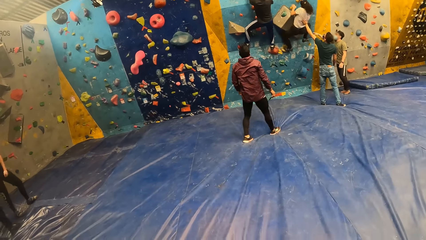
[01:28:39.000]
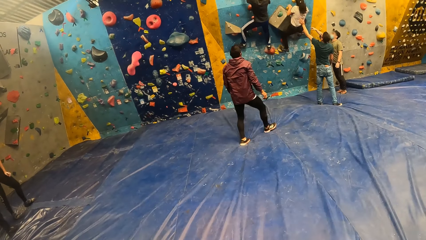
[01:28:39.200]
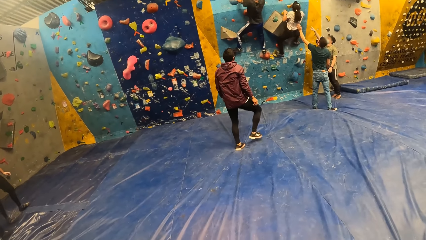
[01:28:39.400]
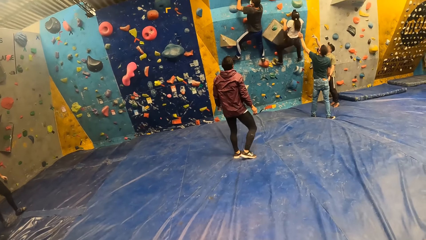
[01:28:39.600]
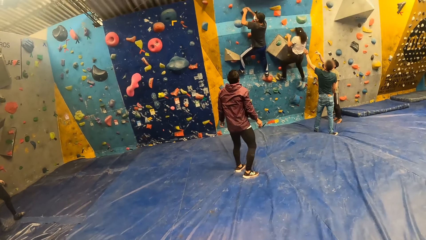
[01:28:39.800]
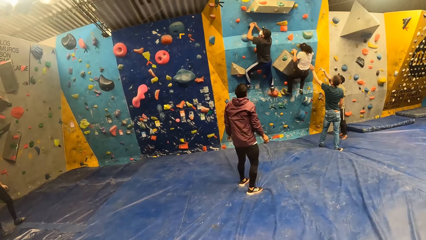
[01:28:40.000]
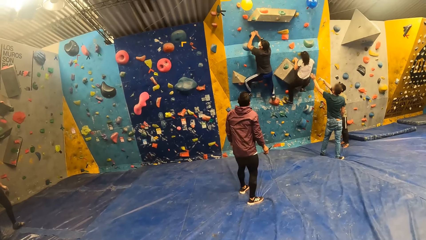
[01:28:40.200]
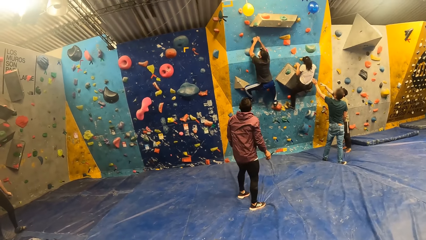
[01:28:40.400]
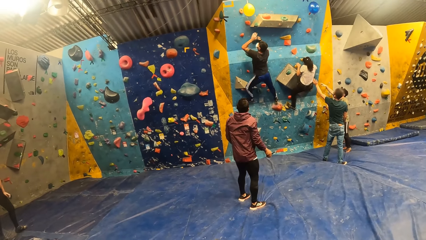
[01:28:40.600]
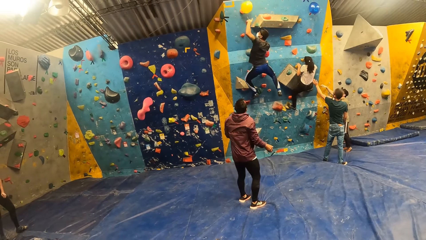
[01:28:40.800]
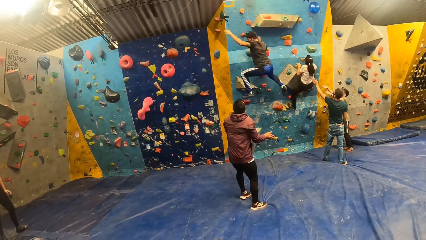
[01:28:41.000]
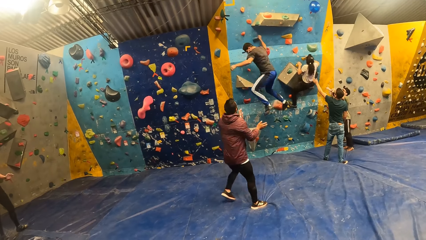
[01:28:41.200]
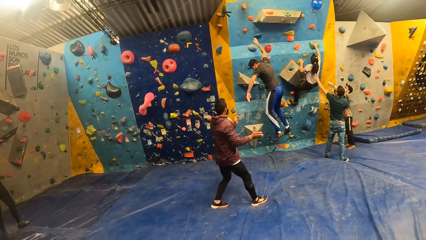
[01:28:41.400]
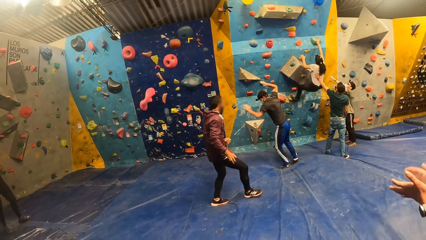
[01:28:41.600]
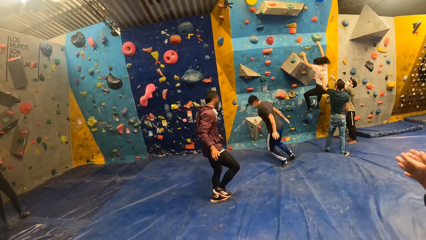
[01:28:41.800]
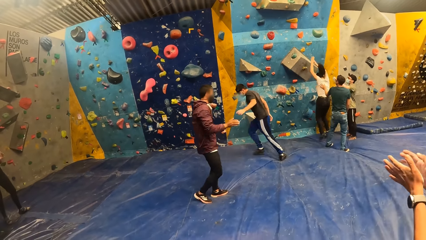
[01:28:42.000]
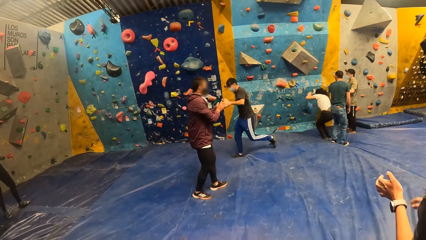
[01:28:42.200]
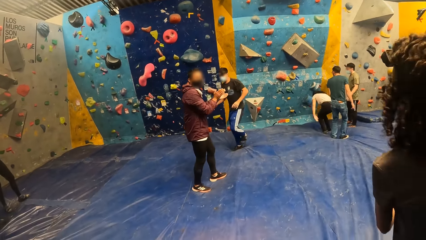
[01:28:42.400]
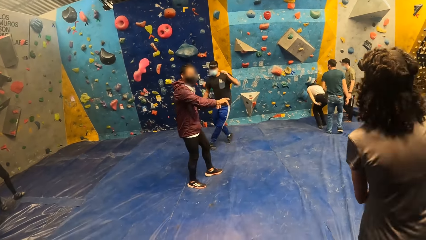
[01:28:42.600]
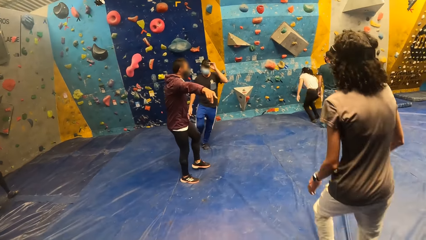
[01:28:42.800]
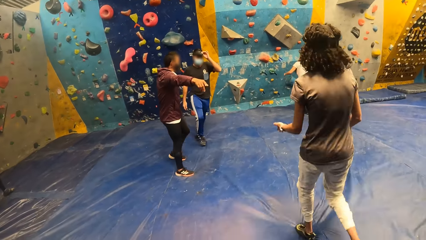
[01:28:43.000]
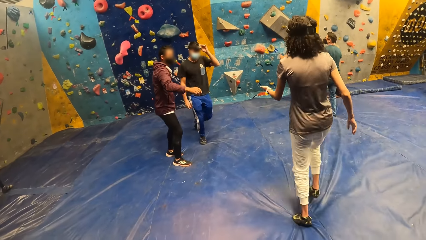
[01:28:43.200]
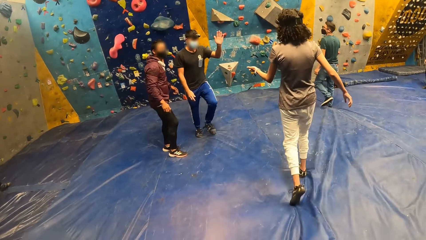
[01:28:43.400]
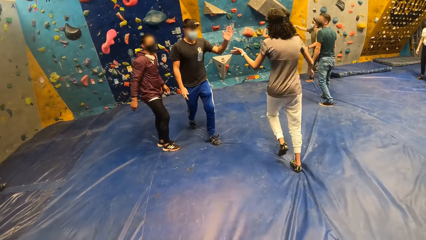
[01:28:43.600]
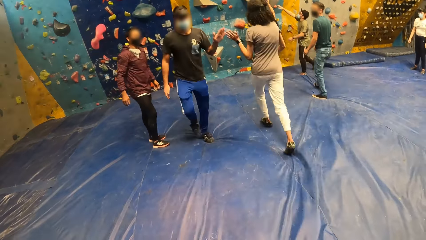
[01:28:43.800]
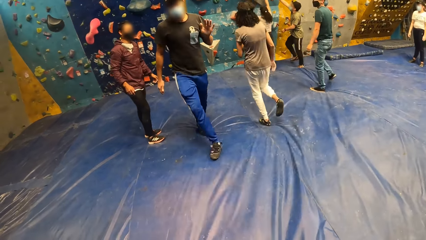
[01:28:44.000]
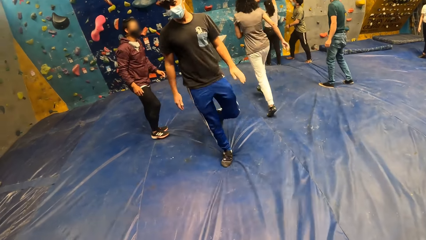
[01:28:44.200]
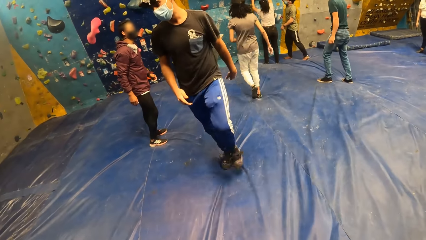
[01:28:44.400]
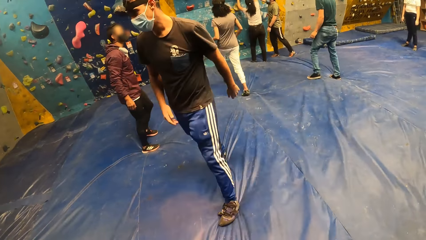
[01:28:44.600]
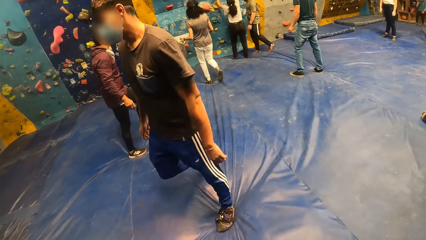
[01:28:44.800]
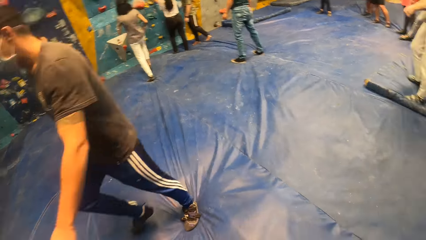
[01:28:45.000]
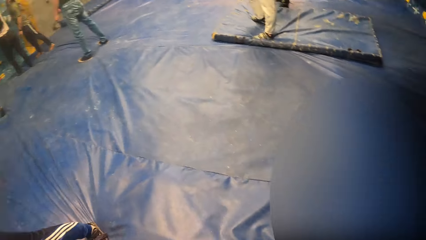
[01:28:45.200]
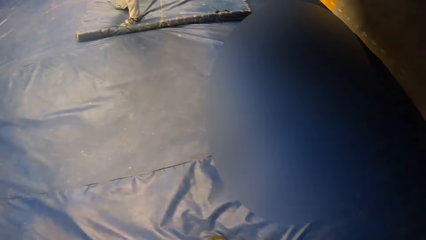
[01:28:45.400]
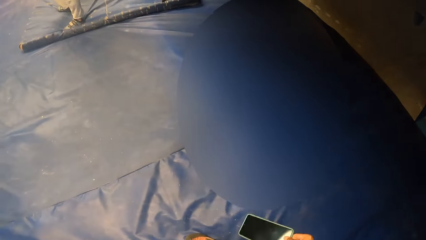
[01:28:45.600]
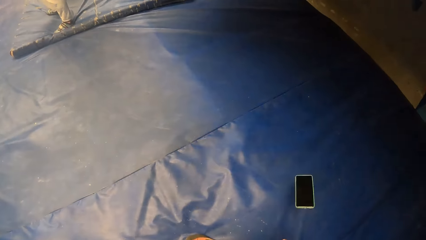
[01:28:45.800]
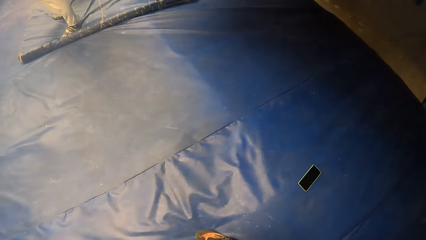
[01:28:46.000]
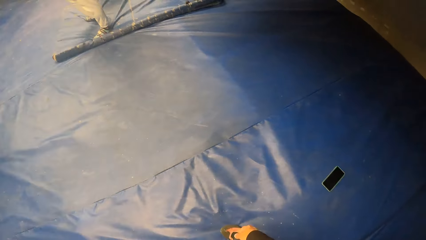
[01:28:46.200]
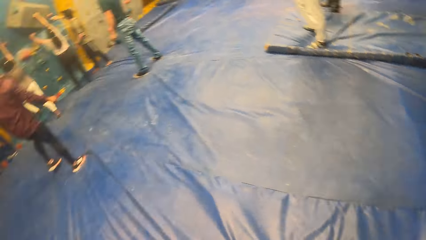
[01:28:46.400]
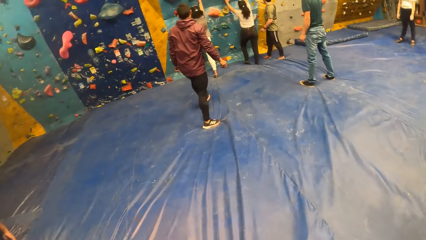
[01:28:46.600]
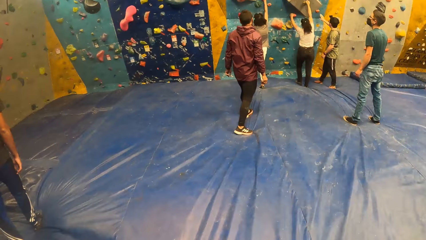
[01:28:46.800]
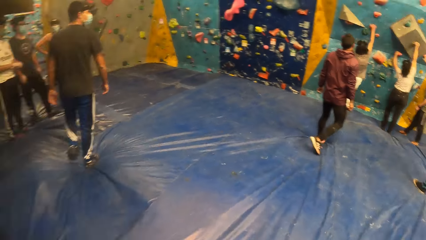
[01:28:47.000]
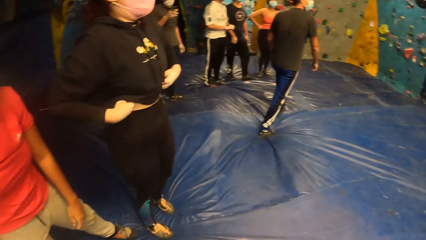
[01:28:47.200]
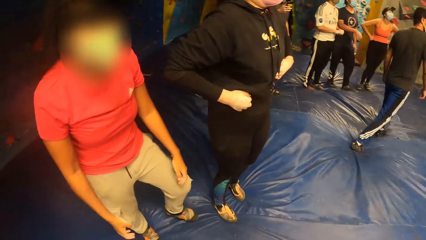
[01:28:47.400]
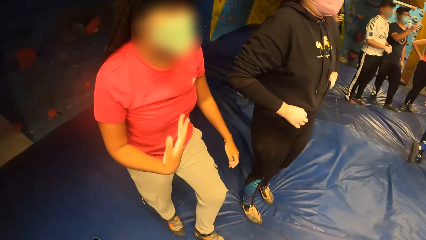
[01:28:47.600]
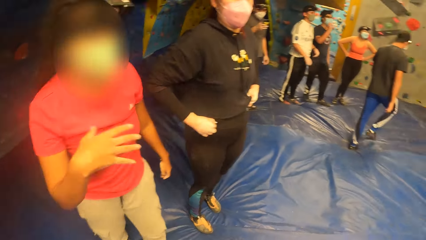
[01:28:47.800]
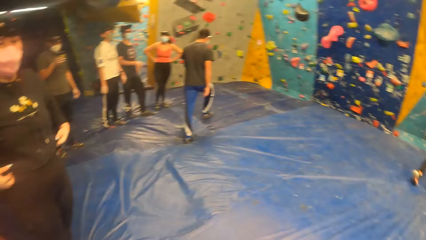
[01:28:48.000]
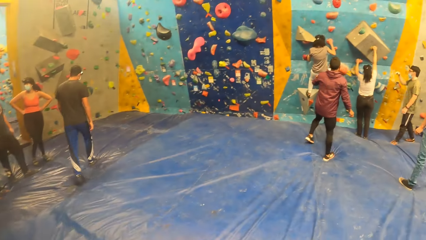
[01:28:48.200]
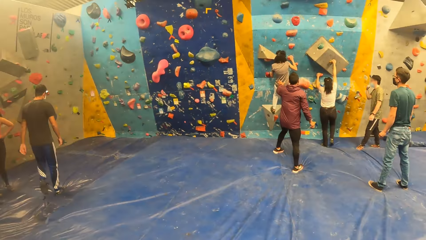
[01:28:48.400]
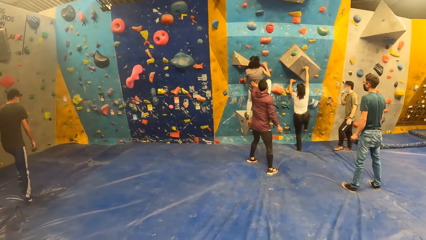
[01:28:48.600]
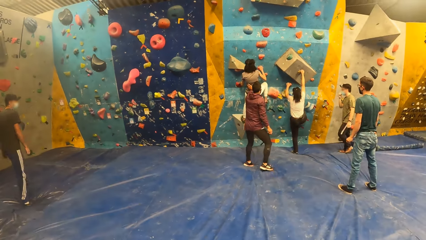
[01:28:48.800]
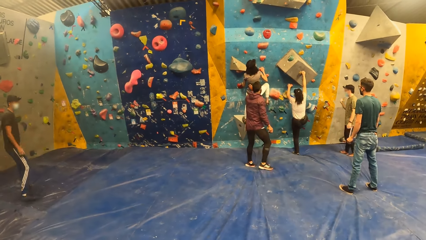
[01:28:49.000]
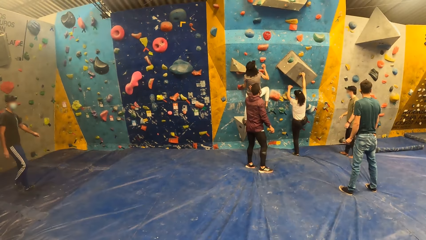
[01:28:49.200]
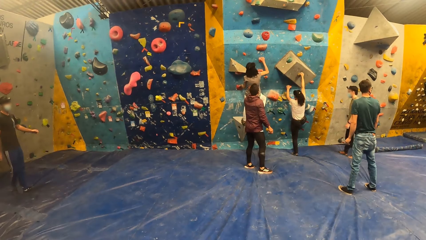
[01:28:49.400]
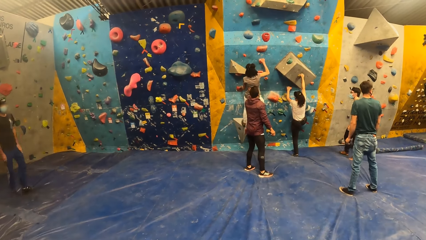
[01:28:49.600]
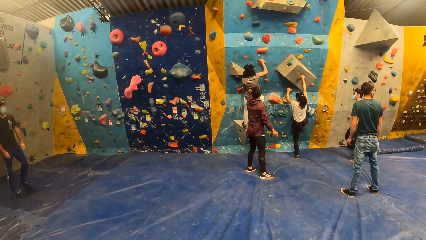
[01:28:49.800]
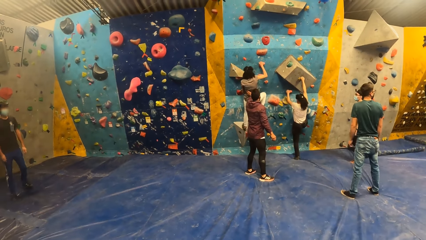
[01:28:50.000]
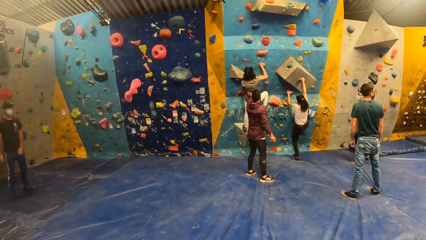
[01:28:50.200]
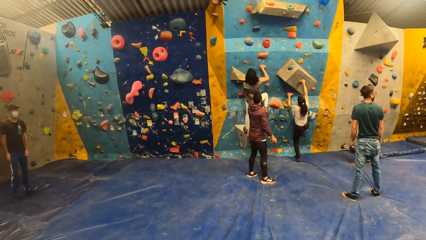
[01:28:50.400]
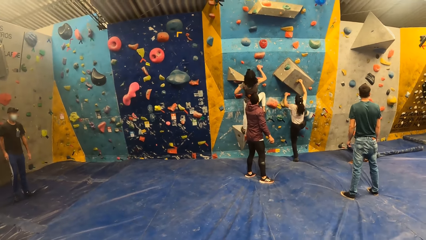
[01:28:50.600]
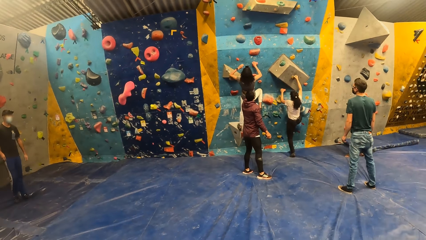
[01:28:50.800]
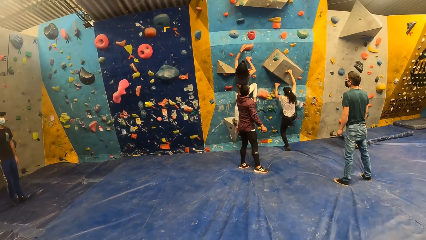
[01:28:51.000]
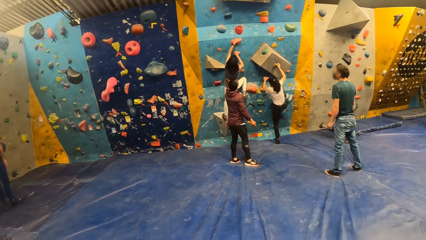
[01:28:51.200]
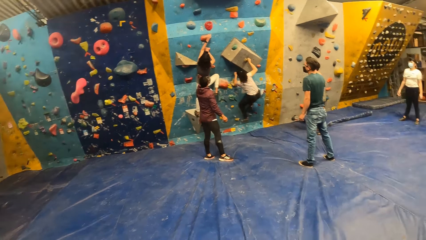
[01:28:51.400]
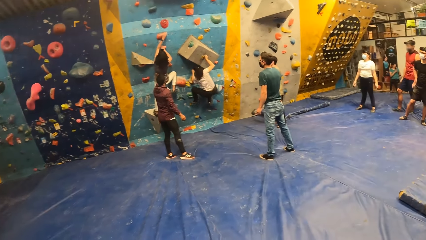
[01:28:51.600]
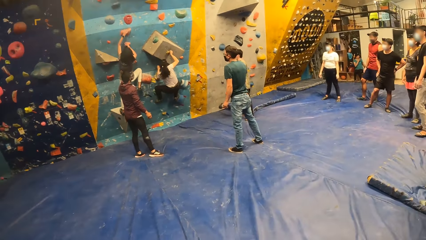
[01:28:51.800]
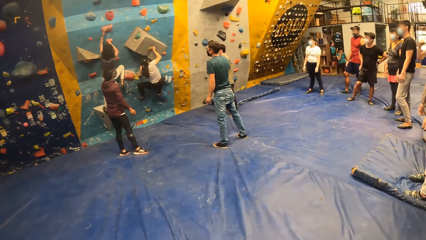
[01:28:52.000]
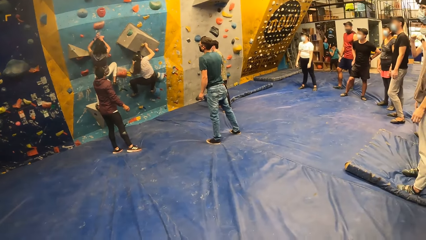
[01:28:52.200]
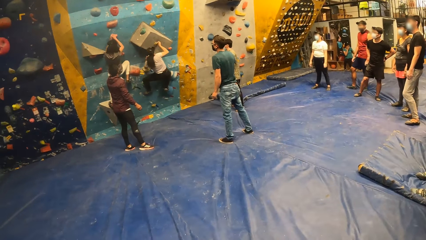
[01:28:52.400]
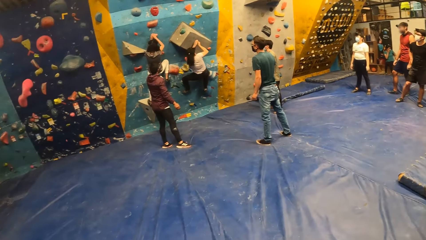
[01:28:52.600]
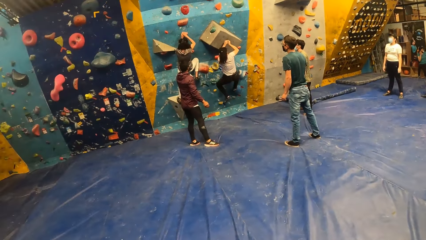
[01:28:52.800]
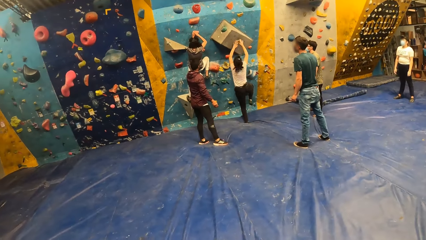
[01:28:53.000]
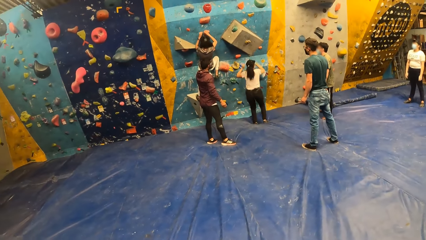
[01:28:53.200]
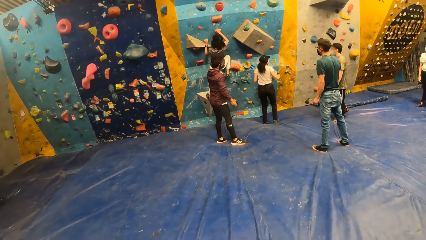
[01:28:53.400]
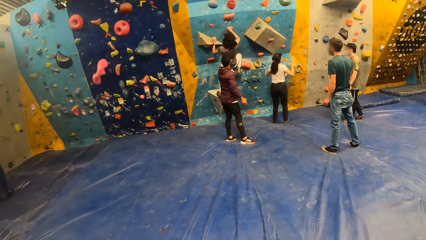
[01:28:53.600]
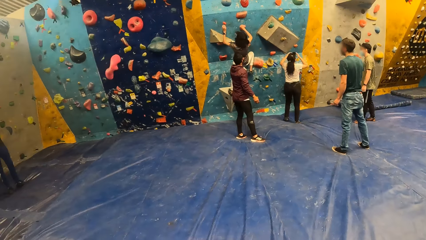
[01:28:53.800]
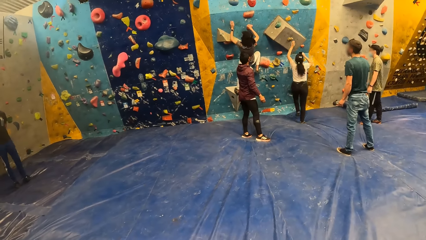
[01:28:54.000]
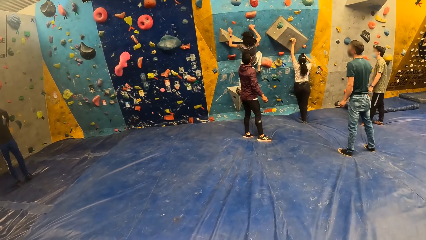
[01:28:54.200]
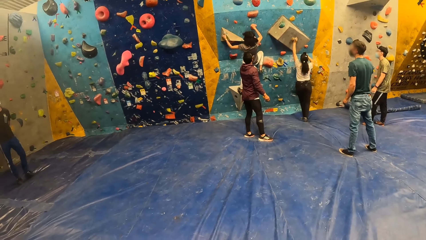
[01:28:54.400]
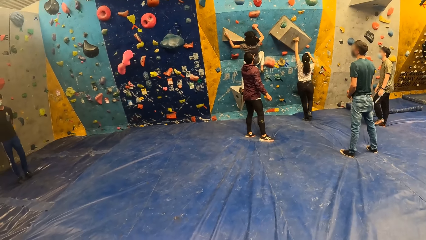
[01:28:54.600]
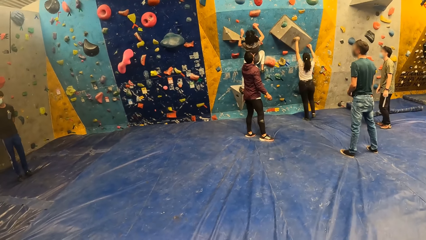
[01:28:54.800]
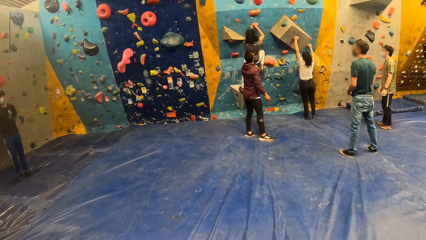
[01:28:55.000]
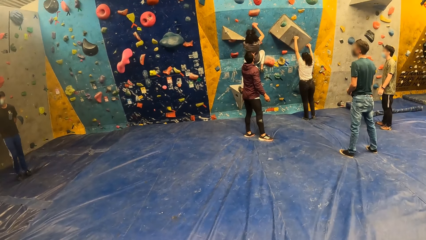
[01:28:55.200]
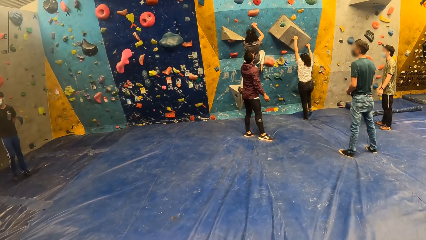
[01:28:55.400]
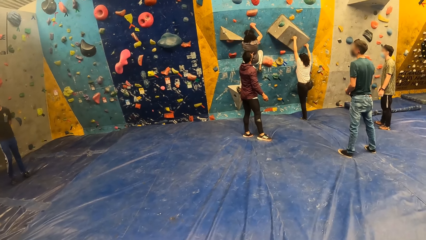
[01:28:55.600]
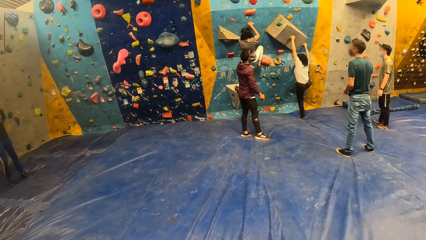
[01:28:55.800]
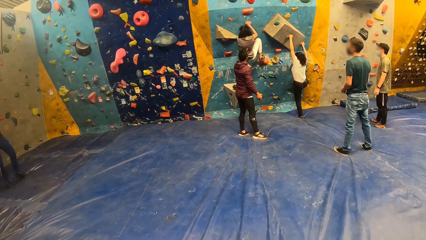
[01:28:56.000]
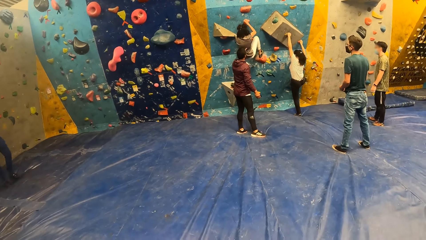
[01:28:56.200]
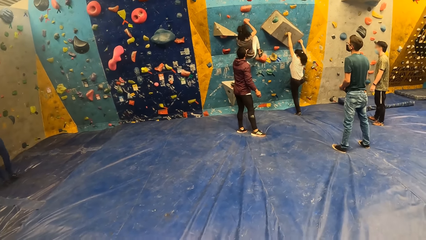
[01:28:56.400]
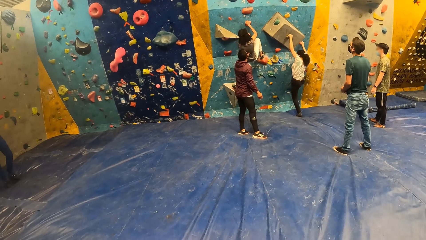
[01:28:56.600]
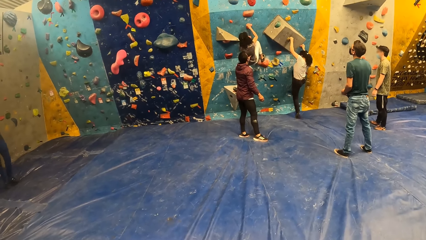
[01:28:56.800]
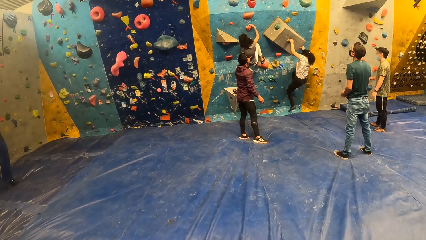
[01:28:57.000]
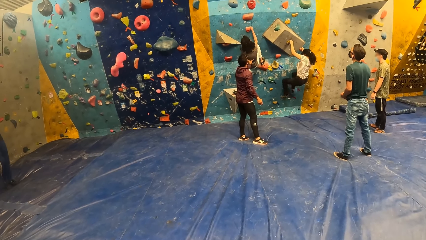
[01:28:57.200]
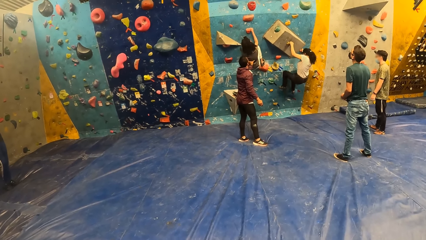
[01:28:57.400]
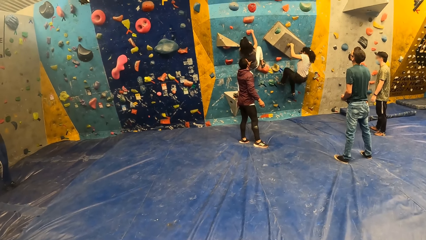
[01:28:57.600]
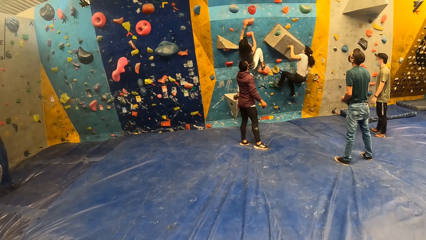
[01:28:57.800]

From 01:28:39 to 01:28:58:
A man hits the yellow balloon with his left hand and jumps down from the bouldering wall. Another man holds a woman with his left hand. Another woman claps her hands together. The first woman jumps down from the bouldering wall. The other woman runs towards the bouldering wall. The first man walks towards the group of people and interacts with the other woman. The first woman climbs the bouldering wall. The camera wearer throws down his phone. He stares at the room. Another man holds the other woman with his left hand. The other woman climbs the bouldering wall. The first woman jumps down from the bouldering wall, holds climb holds with both hands, and climbs the bouldering wall.
